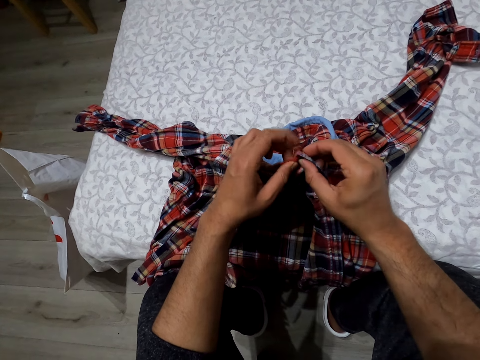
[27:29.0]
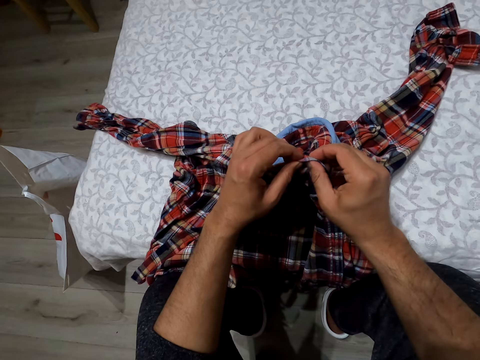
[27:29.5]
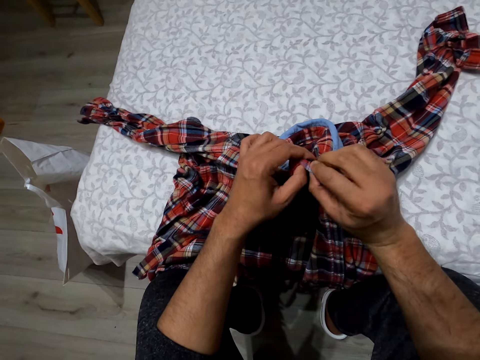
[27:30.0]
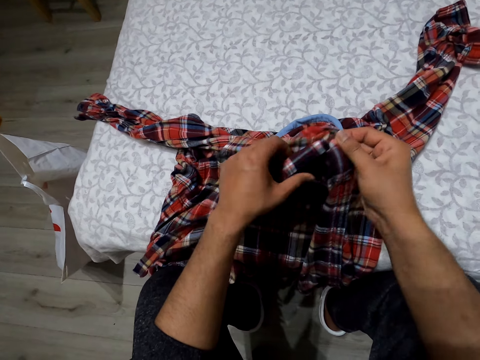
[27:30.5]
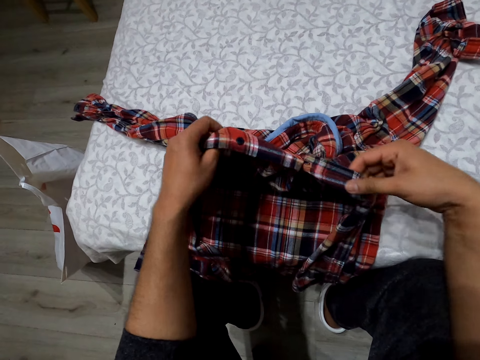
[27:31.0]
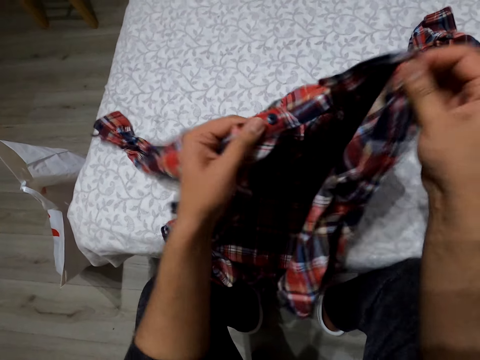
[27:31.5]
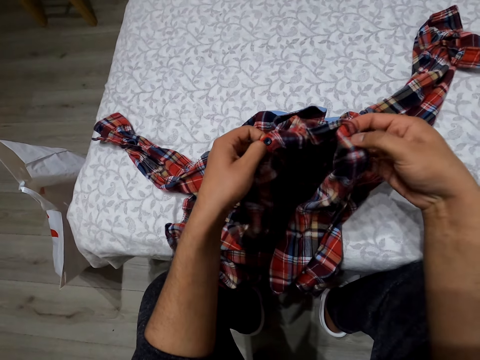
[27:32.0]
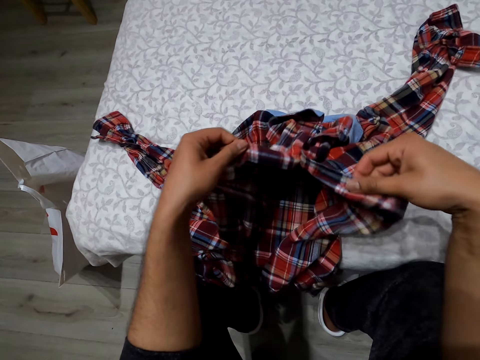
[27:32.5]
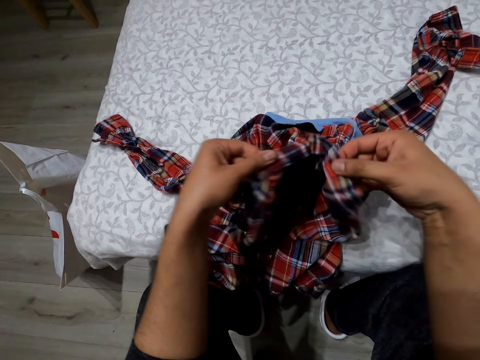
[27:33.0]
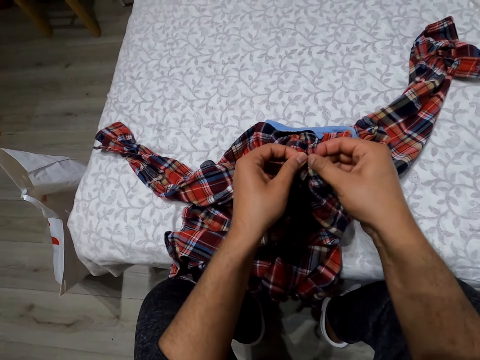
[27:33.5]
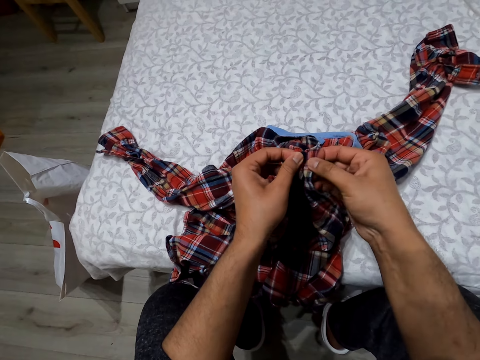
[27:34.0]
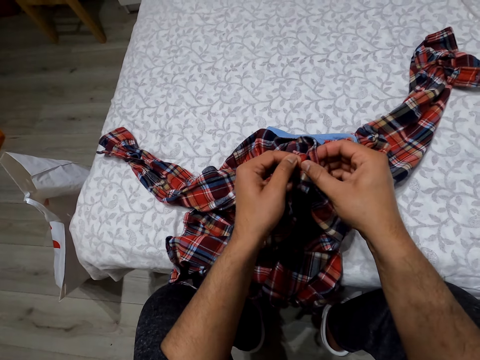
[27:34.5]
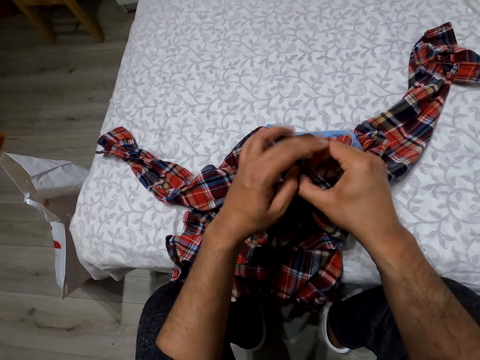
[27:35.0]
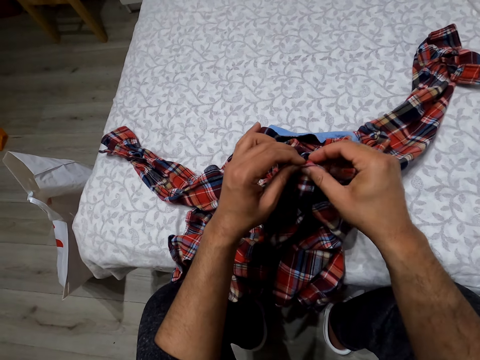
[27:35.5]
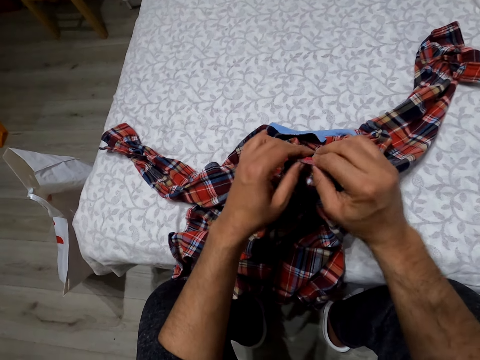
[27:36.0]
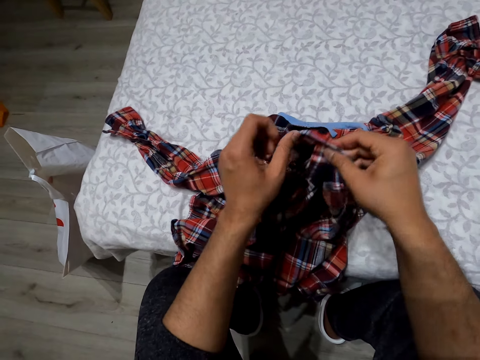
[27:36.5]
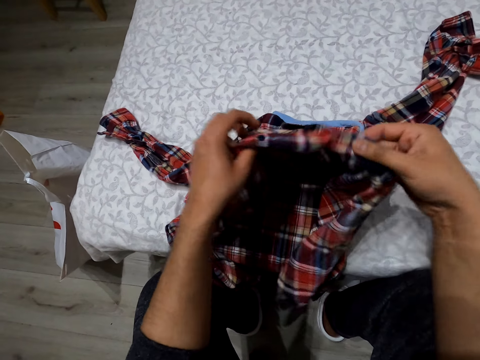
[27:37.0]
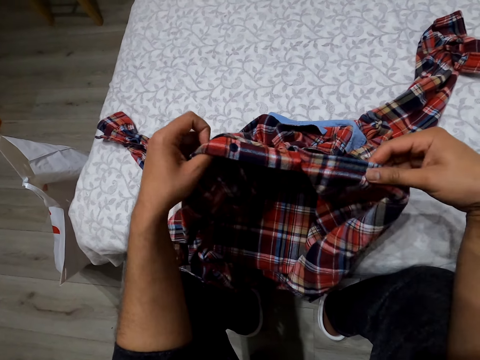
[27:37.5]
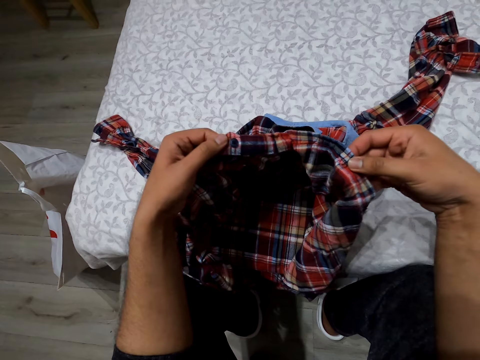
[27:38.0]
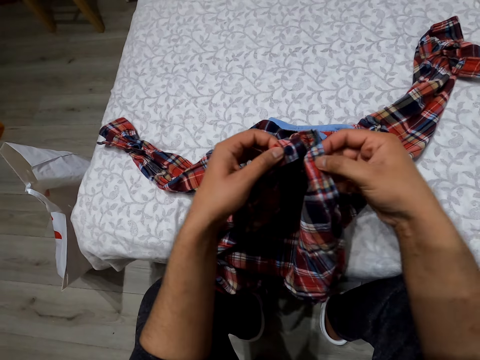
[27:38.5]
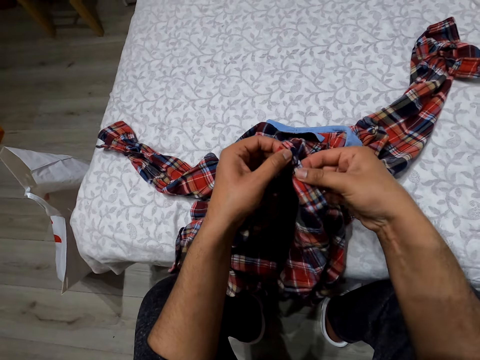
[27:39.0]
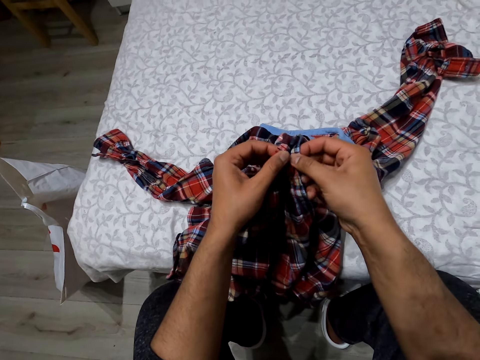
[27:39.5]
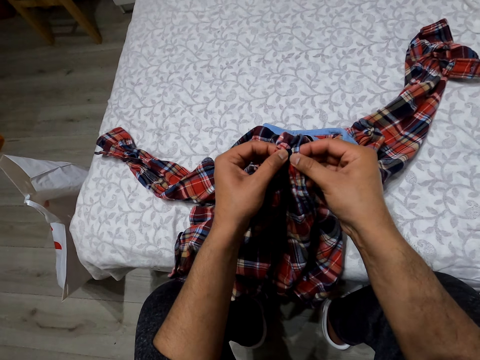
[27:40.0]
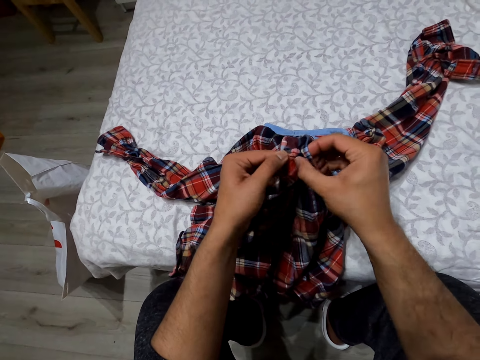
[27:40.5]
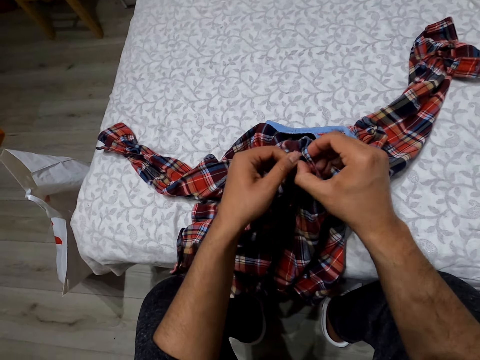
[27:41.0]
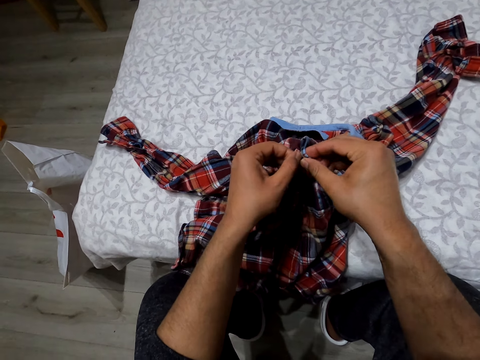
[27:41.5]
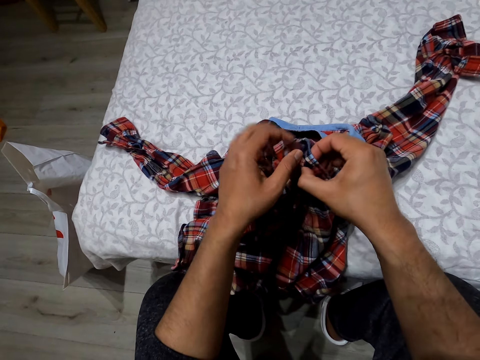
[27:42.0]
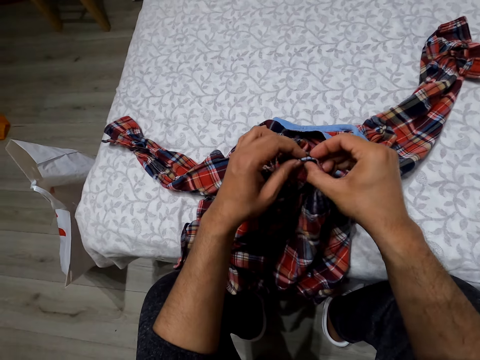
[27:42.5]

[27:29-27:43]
The camera wearer moves a hand along the shirt. They lift the shirt. They button the shirt. They hold the shirt. They button the shirt.

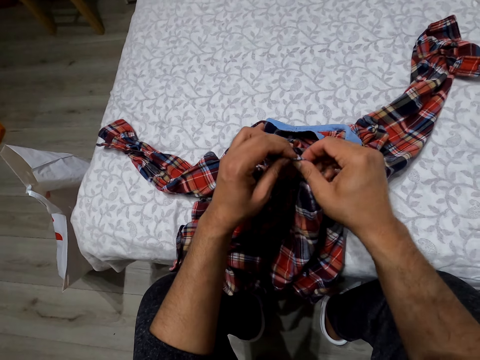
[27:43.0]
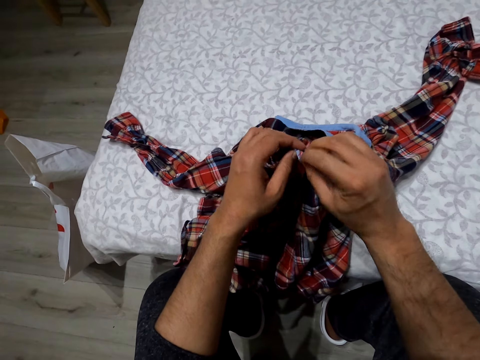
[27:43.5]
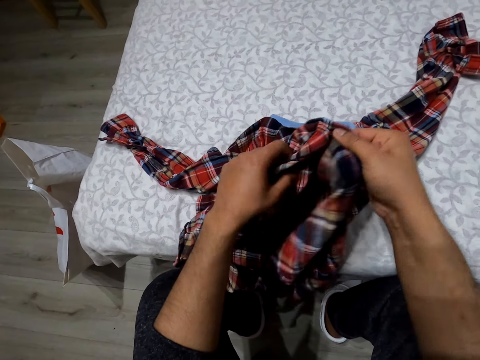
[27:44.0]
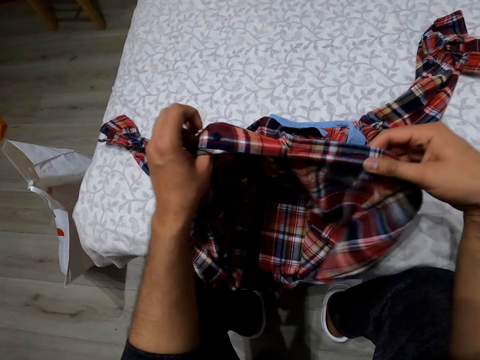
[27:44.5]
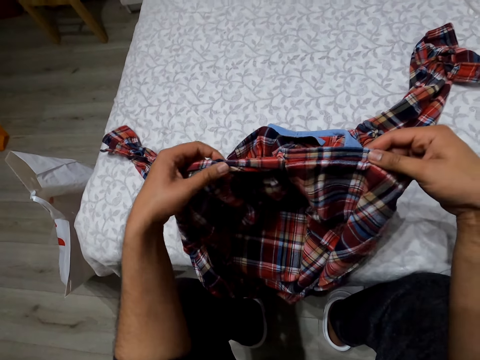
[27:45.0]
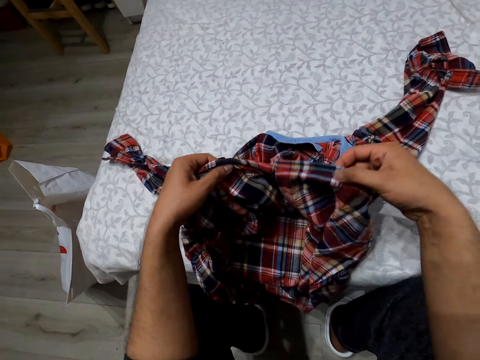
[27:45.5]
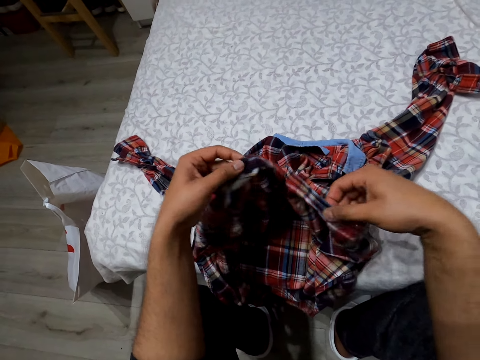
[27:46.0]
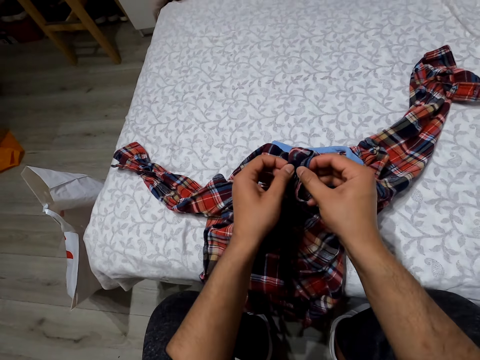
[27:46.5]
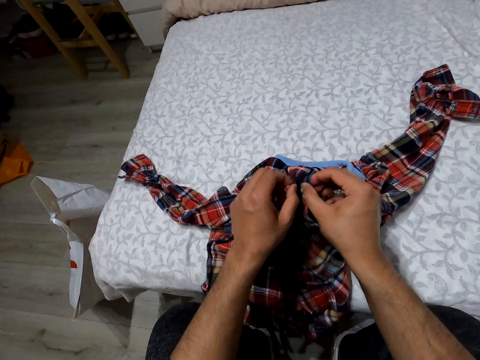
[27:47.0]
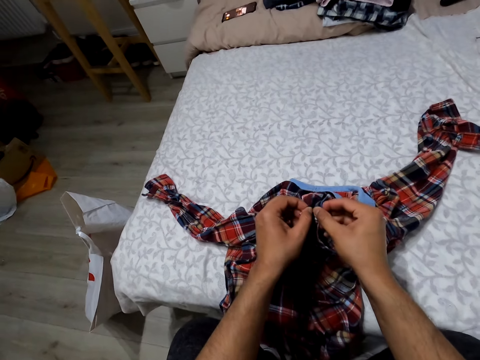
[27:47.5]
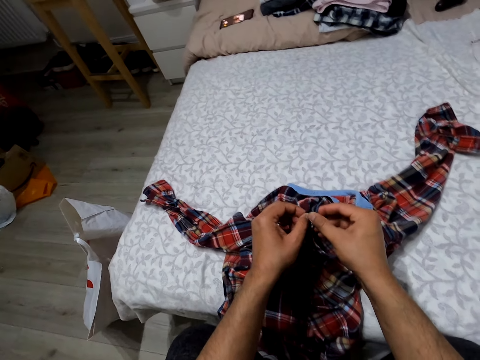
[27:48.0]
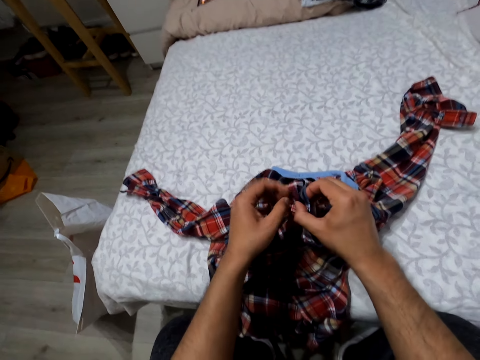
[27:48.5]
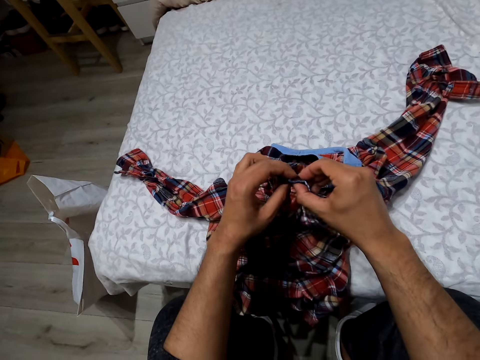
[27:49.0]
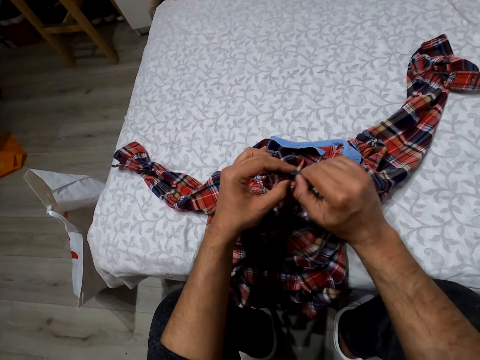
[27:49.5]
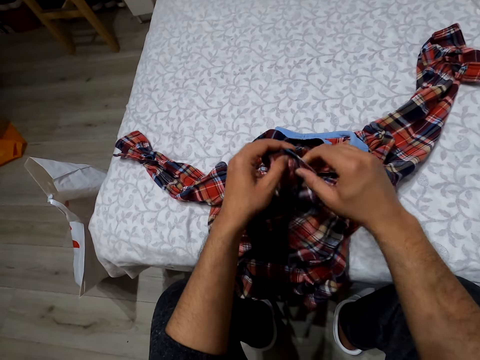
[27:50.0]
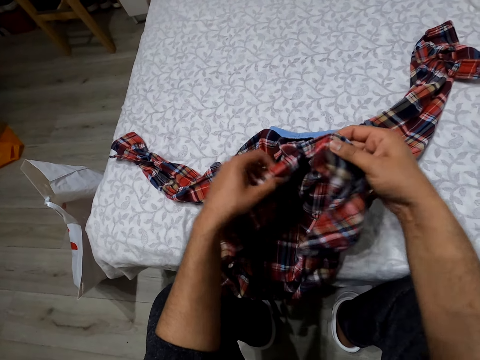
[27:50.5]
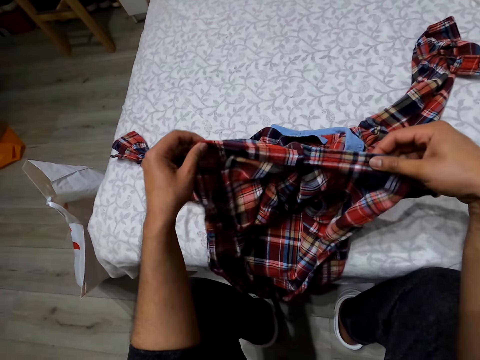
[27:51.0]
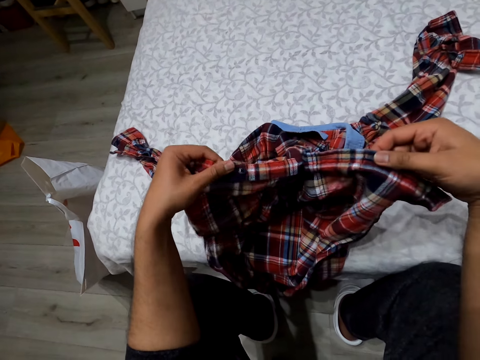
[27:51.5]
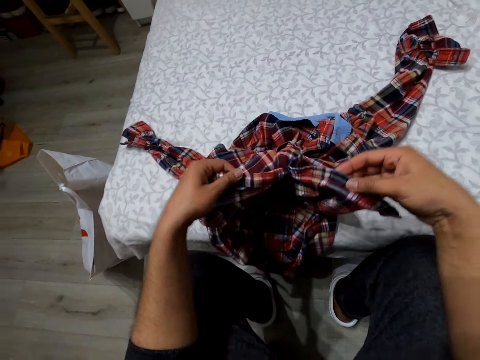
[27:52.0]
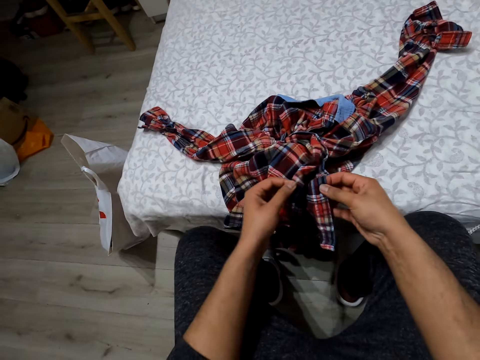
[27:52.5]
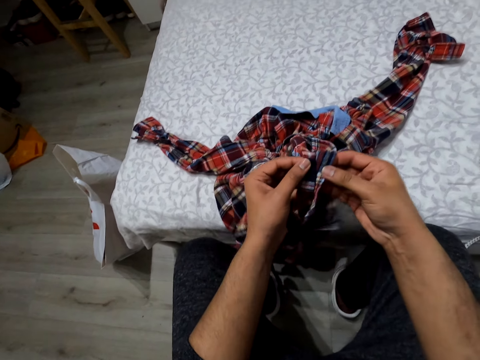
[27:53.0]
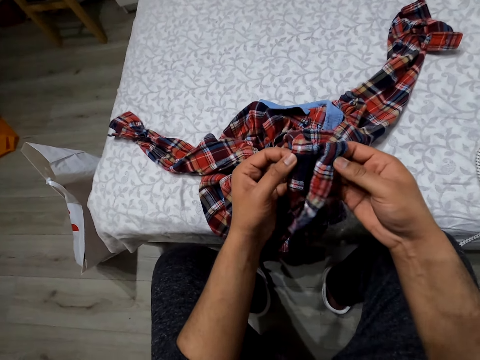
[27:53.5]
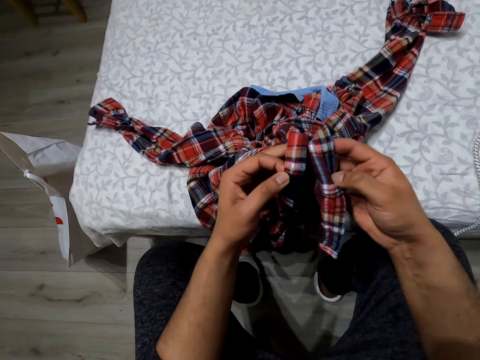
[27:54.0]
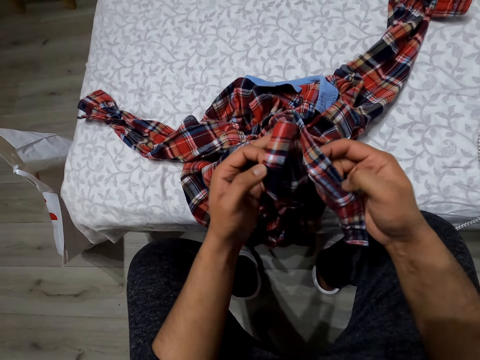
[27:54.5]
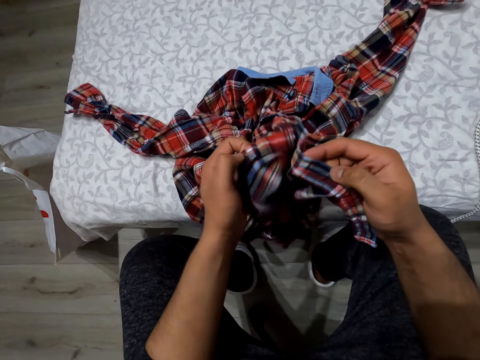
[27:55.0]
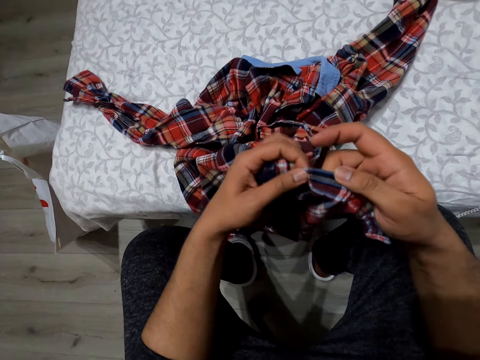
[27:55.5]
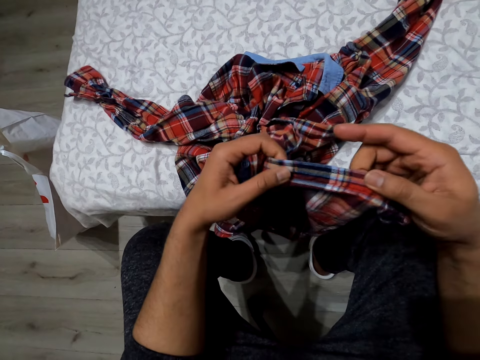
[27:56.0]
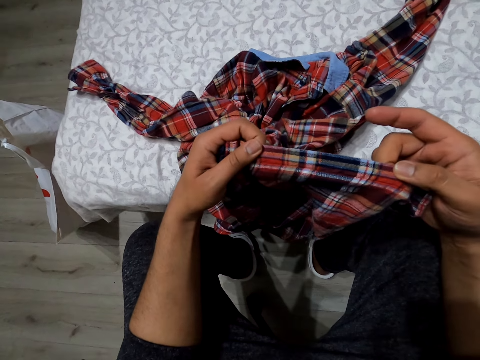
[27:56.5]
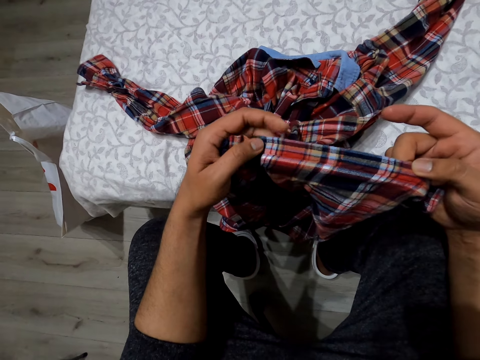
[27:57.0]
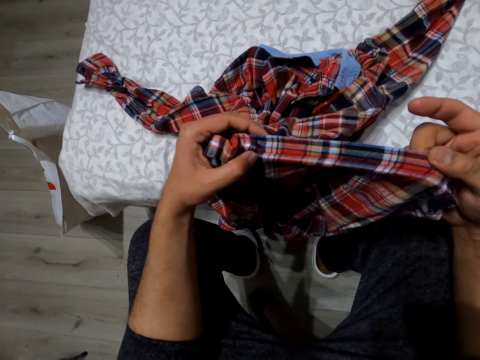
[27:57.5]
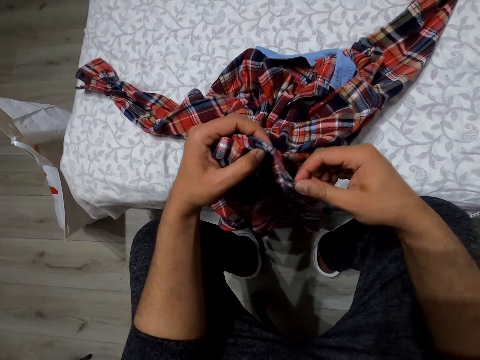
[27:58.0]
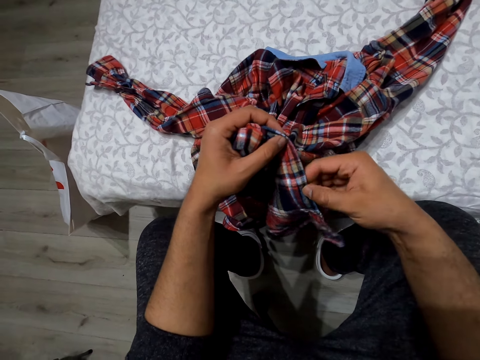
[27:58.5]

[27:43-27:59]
The camera wearer moves hands along the shirt. They button the shirt. They move a hand along the shirt. They move the shirt together. They touch the shirt.
